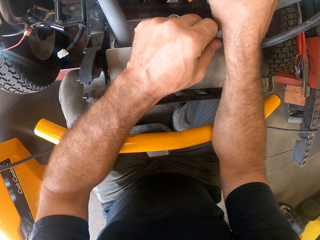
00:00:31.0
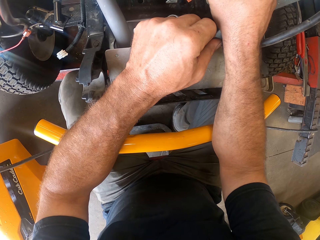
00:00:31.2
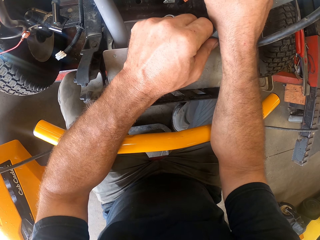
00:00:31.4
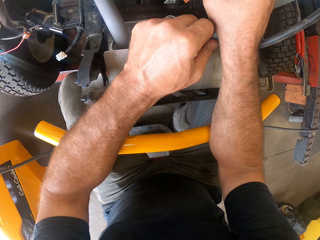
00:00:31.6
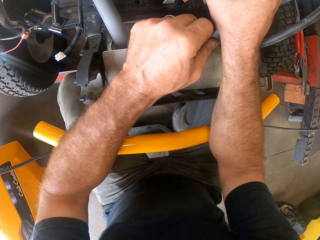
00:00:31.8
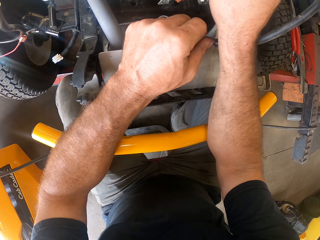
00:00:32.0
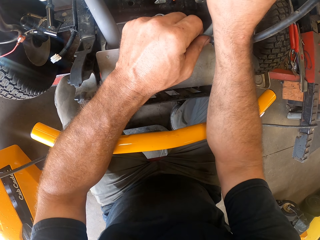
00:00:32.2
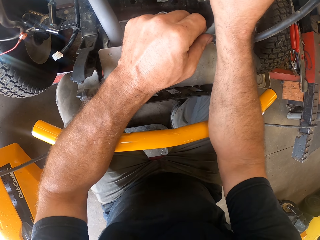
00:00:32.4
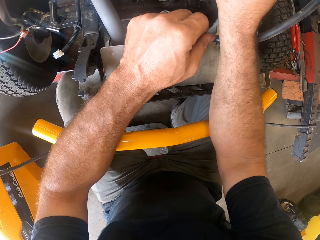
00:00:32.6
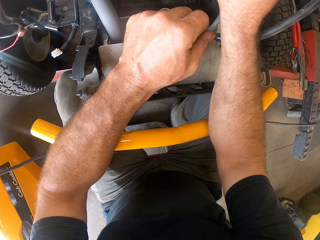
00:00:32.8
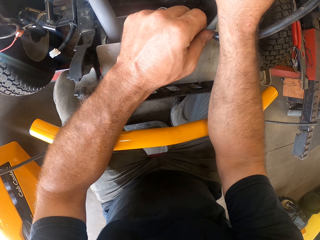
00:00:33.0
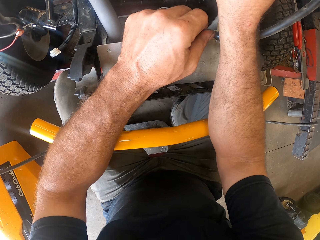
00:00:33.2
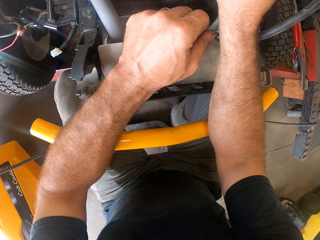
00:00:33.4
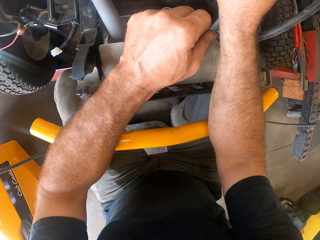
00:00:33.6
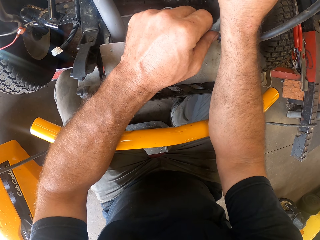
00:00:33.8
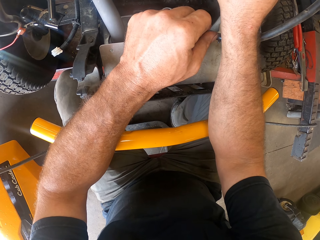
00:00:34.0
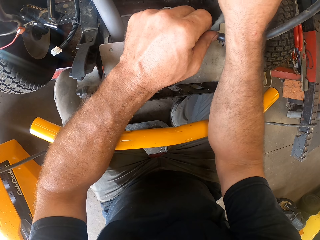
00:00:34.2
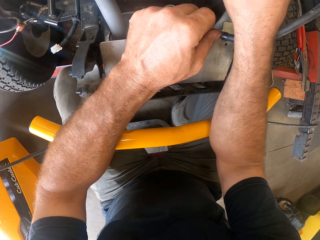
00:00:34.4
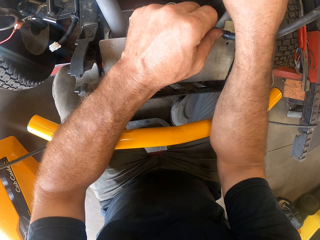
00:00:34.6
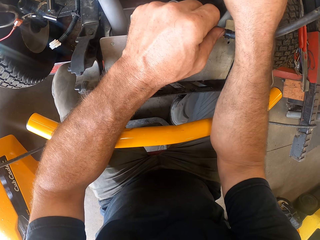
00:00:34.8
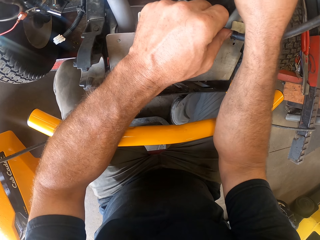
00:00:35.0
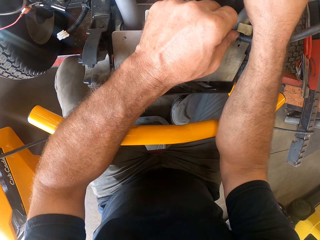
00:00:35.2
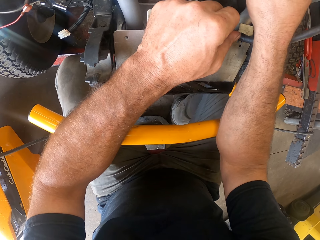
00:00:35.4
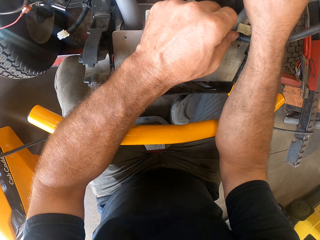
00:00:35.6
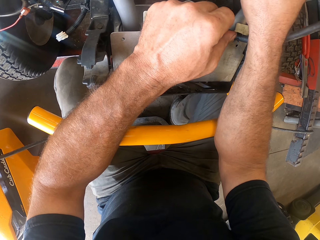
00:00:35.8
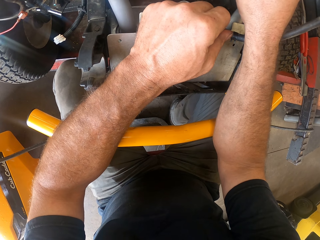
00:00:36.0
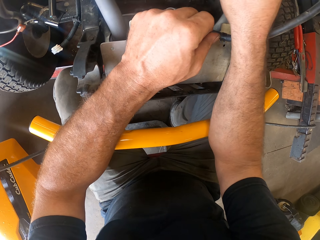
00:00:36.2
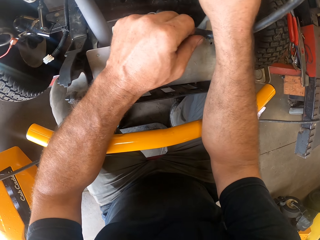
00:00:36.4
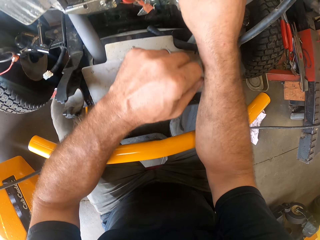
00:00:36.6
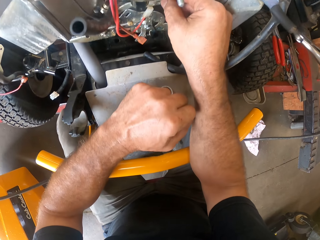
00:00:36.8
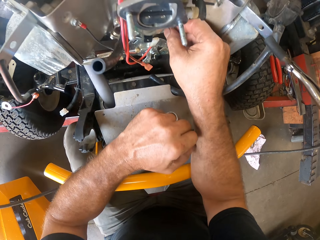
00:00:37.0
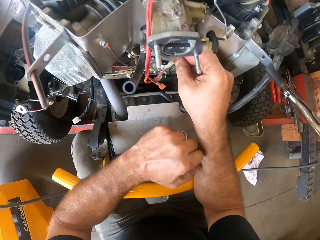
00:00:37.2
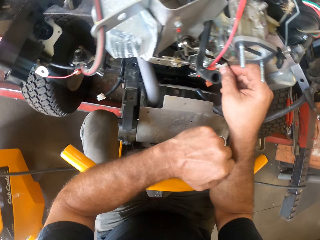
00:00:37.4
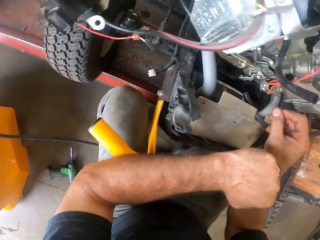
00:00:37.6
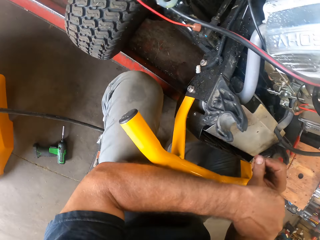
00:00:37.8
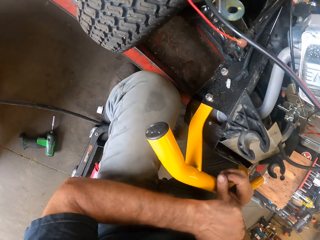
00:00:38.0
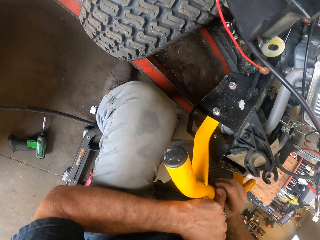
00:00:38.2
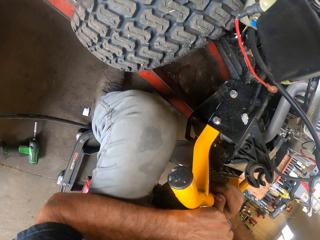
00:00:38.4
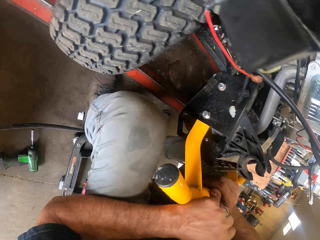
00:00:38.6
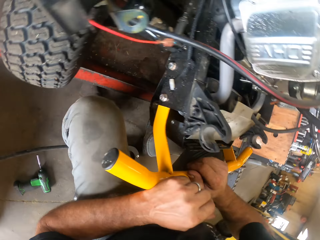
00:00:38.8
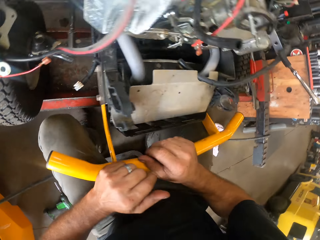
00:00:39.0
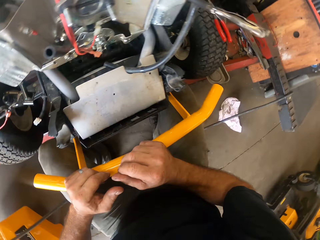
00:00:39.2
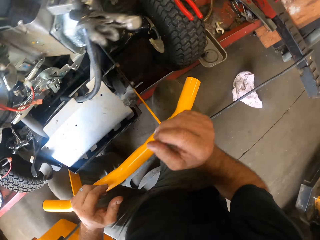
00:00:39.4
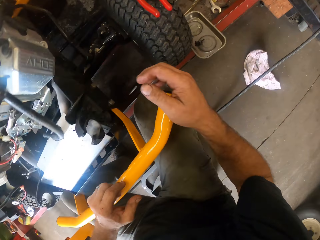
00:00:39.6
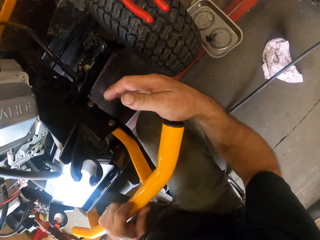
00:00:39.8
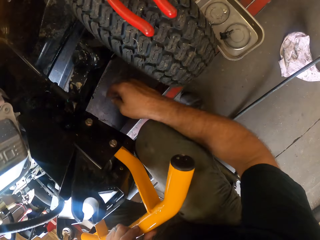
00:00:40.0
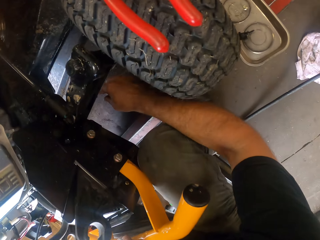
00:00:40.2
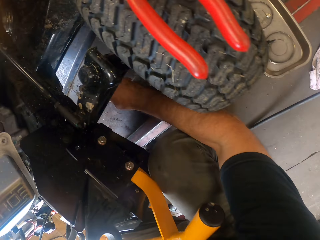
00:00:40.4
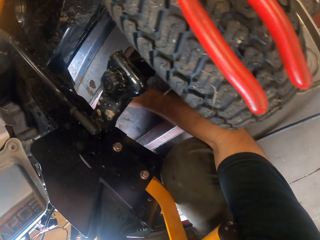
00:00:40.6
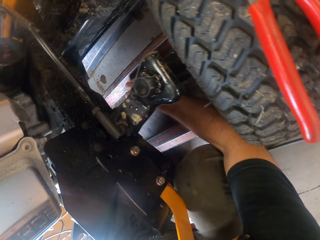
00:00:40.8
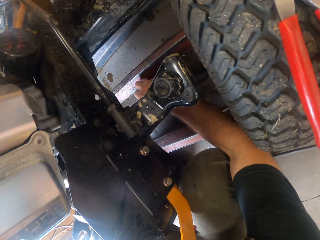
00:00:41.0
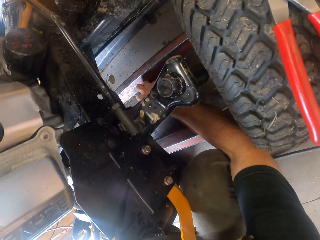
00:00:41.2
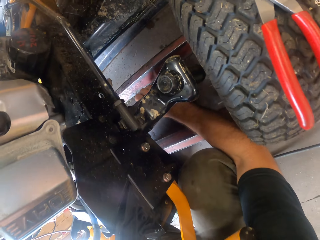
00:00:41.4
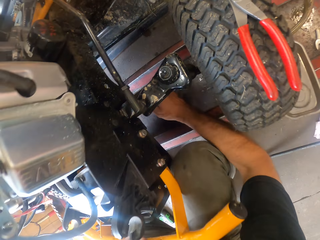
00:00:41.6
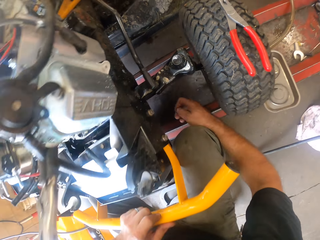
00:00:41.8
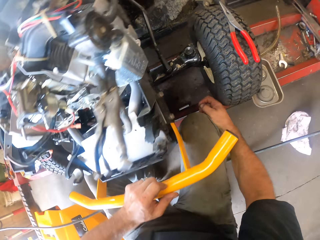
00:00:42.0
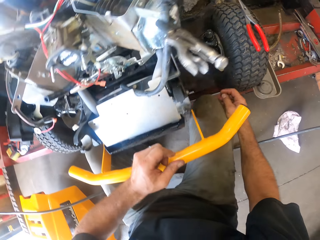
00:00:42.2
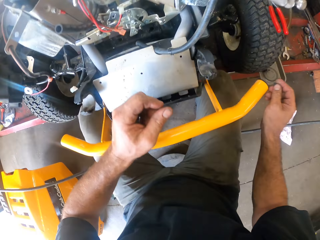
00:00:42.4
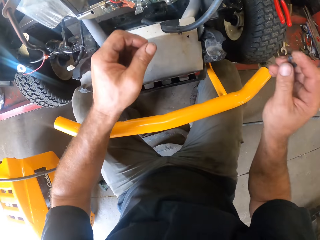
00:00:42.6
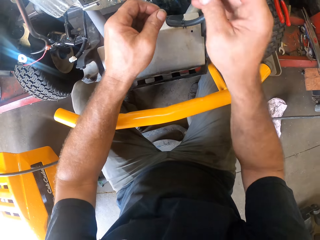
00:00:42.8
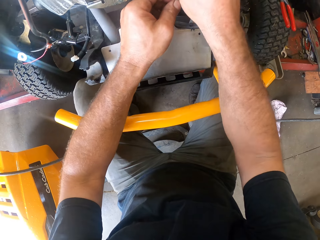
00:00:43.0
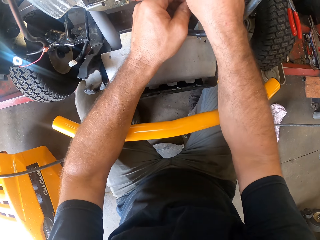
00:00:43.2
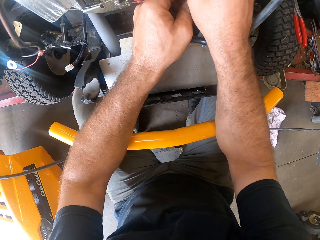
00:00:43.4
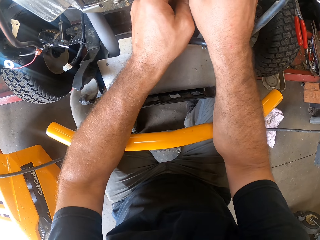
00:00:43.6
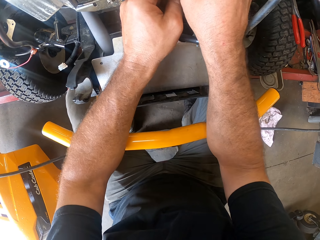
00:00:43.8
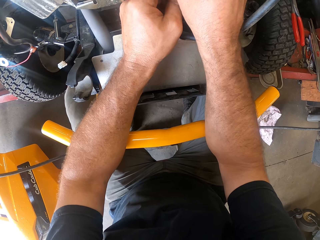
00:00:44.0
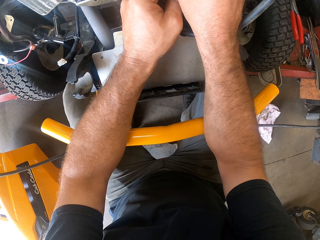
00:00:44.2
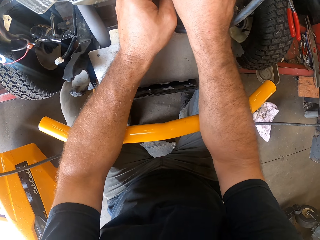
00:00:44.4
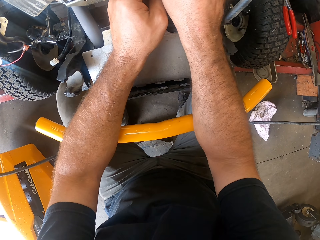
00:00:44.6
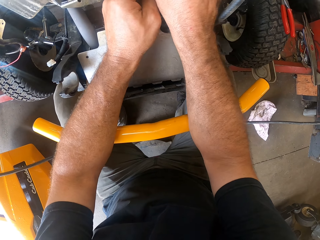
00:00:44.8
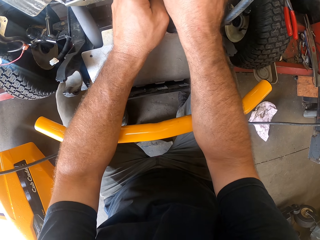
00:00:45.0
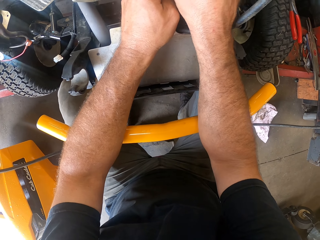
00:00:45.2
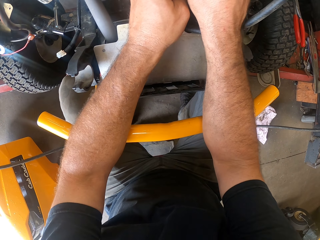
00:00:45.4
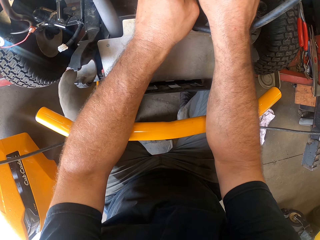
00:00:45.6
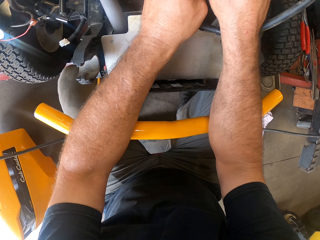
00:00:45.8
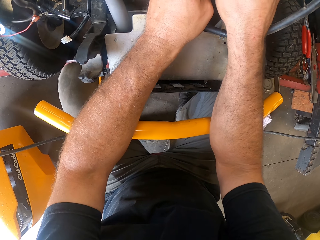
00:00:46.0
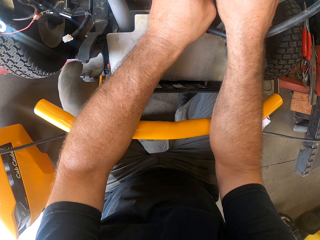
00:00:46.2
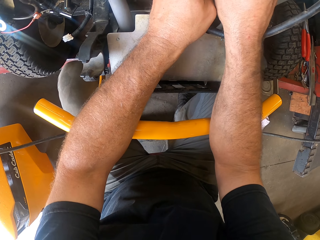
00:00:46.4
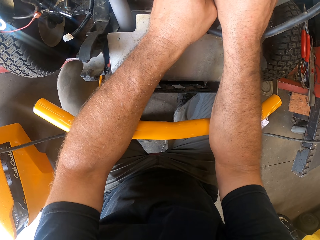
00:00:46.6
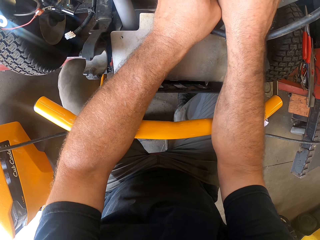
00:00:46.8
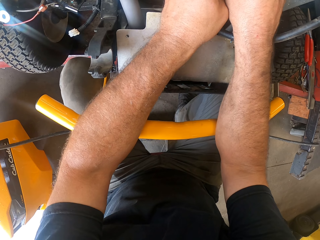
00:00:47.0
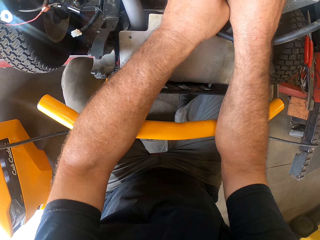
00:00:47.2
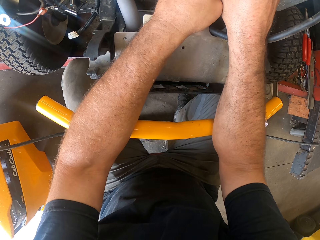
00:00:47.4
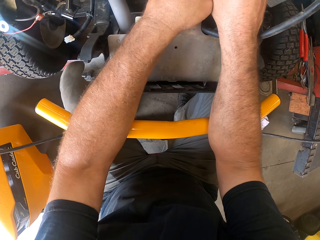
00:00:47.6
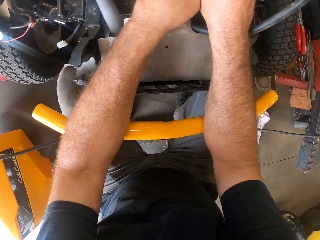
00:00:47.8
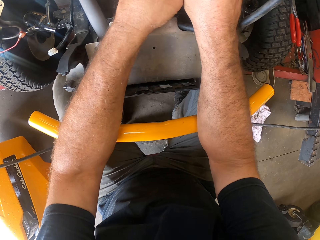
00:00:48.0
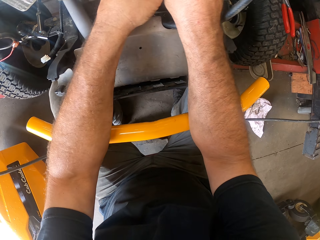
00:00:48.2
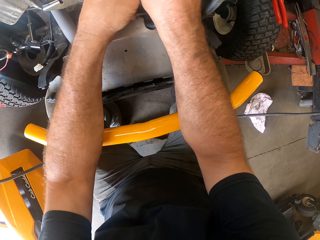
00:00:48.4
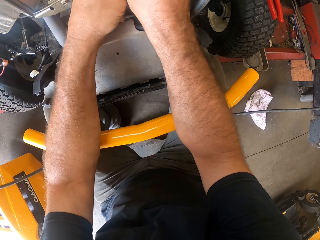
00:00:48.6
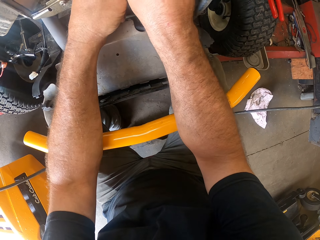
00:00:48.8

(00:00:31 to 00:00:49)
The camera wearer holds the lawn mower. He moves his hands on the riding mower. He picks up a bolt on the floor with his right hand. He fixes the bolt in the riding mower with his hands.

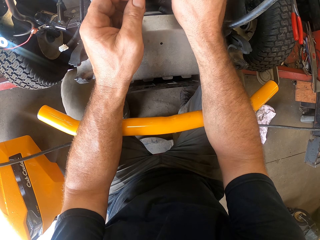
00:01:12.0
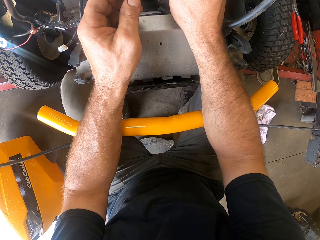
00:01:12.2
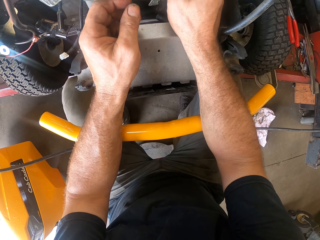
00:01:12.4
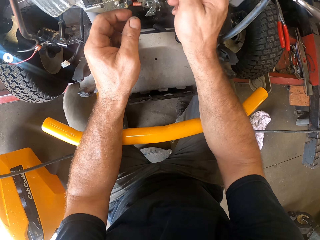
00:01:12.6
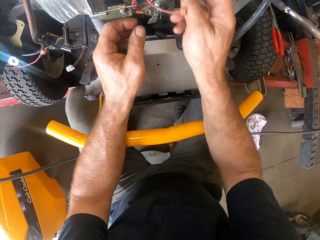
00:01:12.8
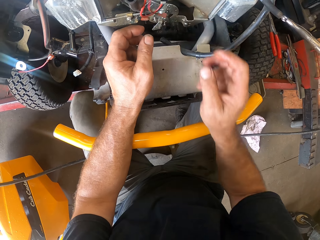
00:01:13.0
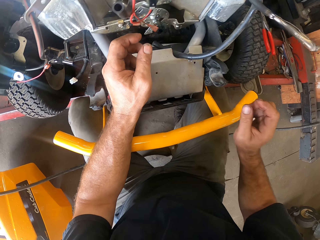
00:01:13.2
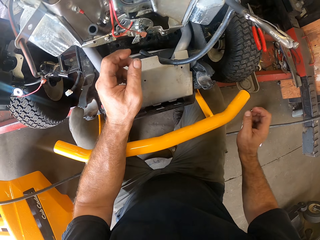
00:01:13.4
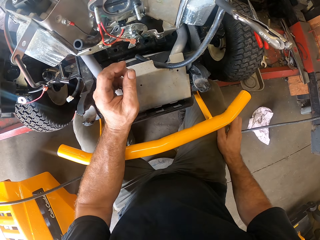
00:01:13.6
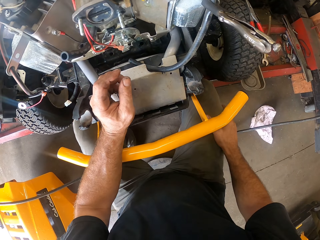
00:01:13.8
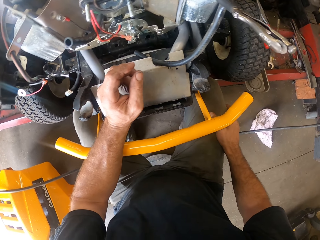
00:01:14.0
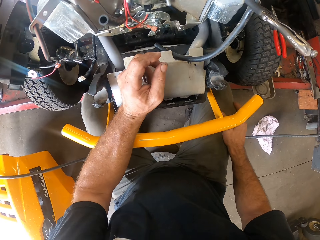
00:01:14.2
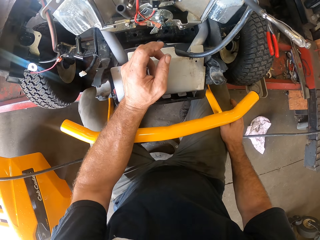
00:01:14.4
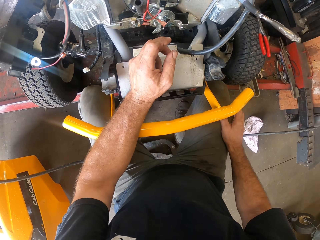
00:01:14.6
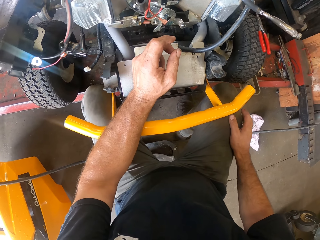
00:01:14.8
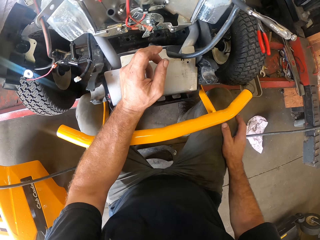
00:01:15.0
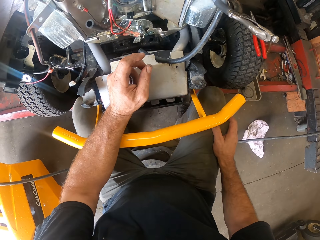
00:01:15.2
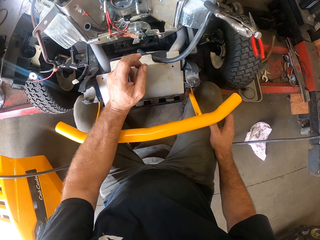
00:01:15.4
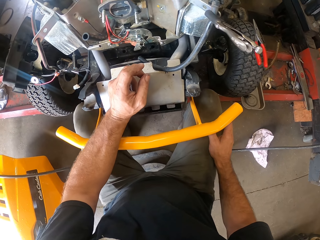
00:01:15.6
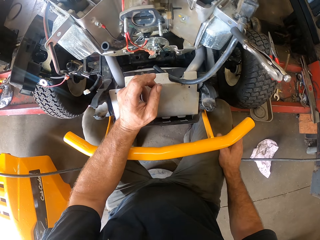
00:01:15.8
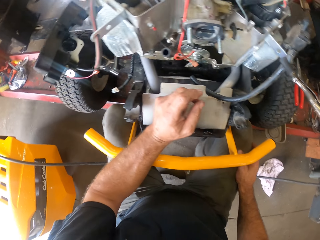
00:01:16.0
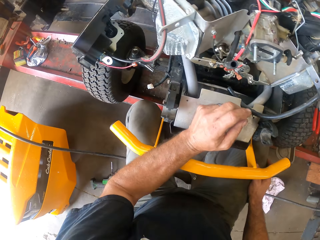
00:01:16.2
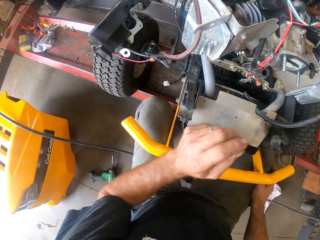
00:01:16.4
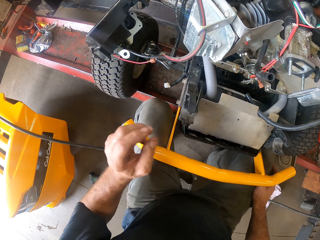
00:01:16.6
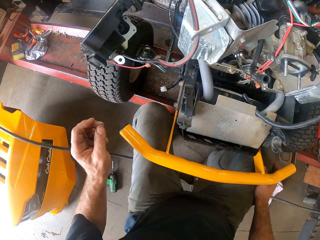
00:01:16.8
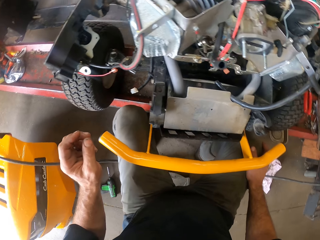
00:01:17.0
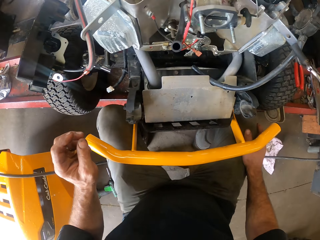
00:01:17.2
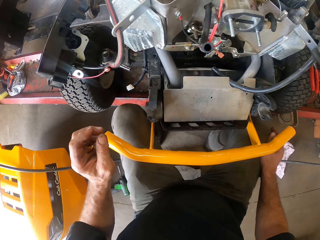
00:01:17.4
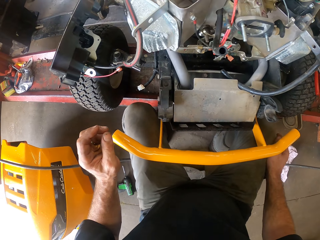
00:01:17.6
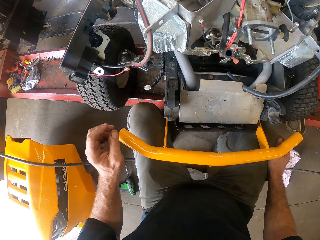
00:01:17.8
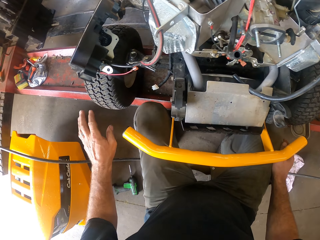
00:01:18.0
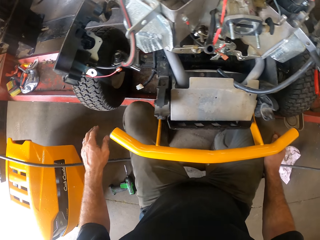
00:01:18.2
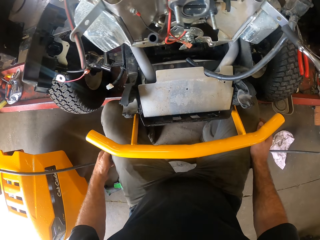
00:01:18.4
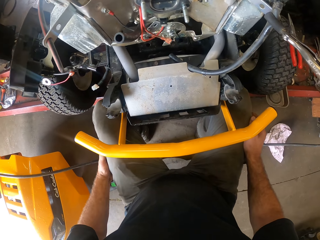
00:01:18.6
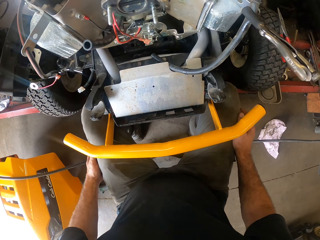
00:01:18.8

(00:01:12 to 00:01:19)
The camera wearer removes his right hand from the riding mower. He places his right hand on his right lap. He looks at the lawn mower. He removes his left hand from the riding mower.
